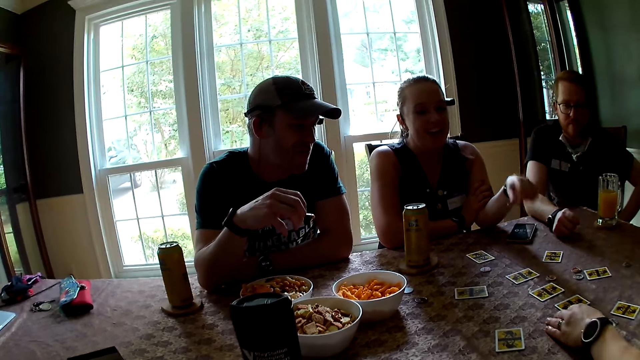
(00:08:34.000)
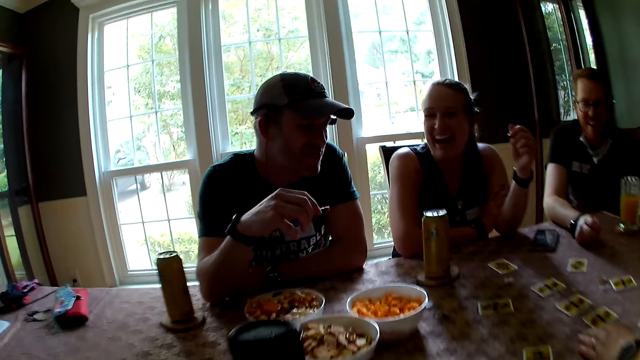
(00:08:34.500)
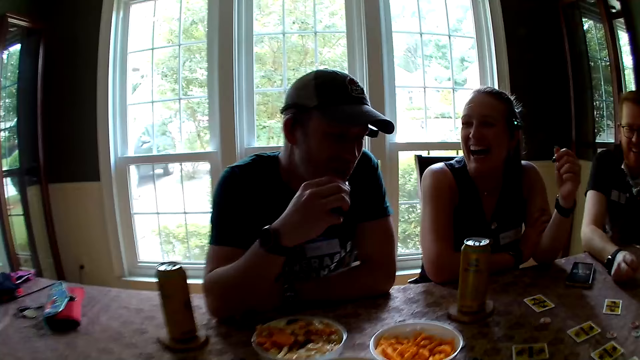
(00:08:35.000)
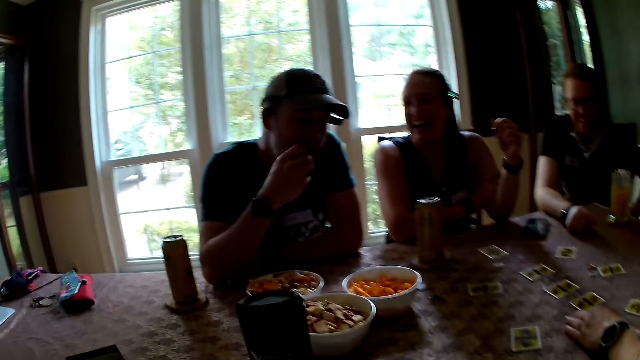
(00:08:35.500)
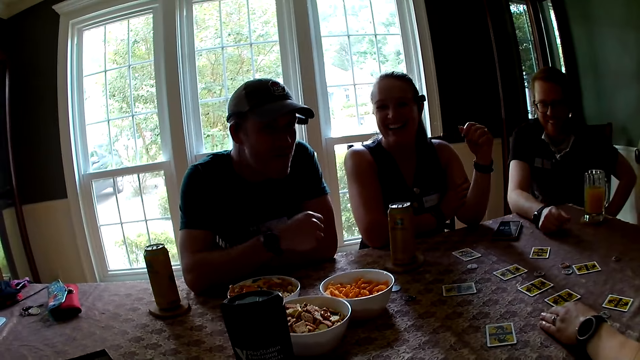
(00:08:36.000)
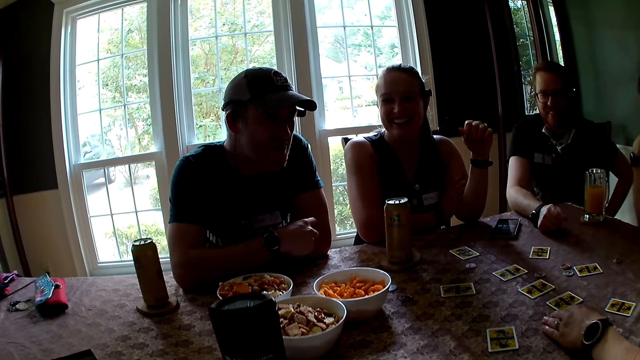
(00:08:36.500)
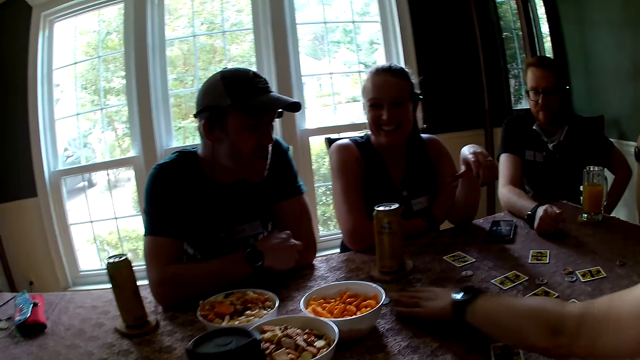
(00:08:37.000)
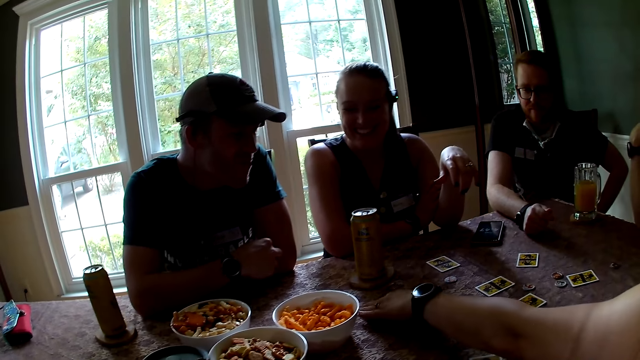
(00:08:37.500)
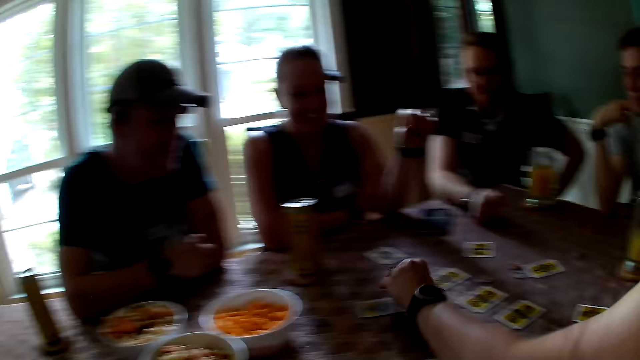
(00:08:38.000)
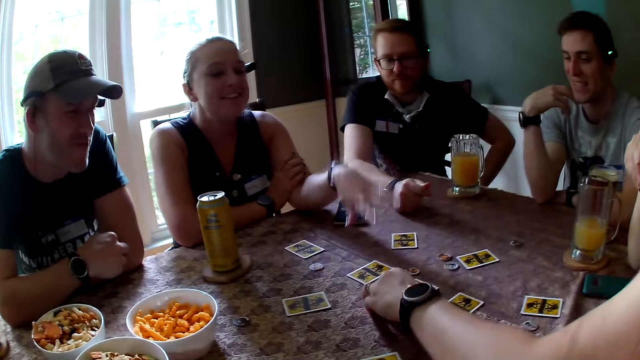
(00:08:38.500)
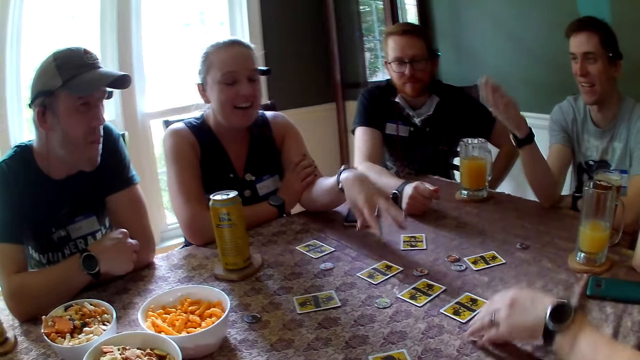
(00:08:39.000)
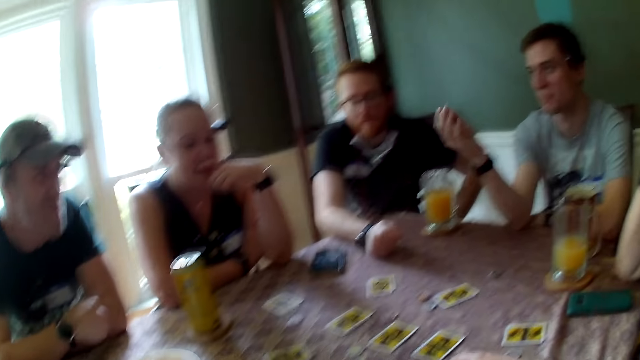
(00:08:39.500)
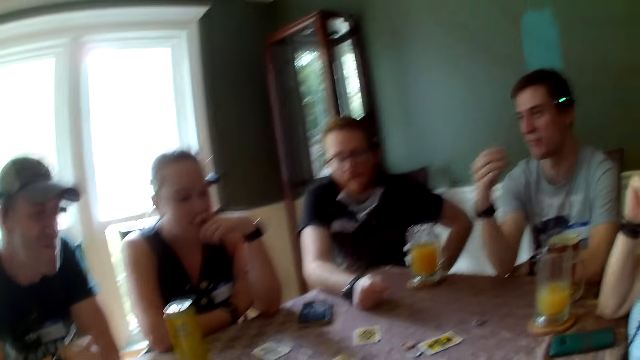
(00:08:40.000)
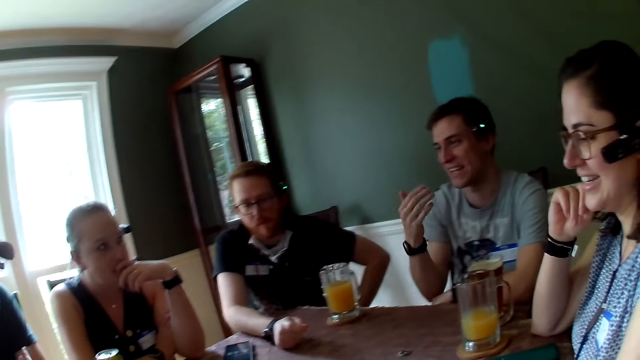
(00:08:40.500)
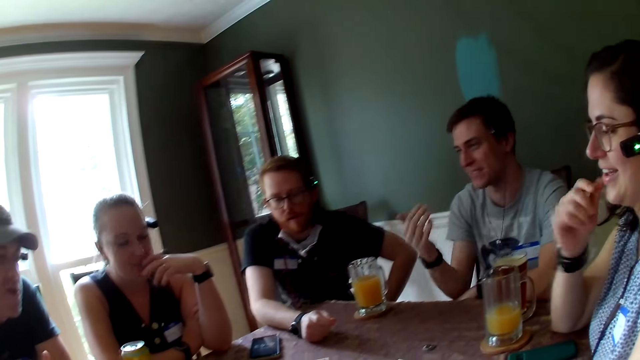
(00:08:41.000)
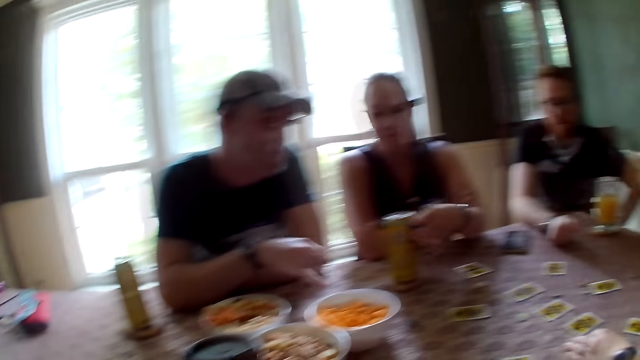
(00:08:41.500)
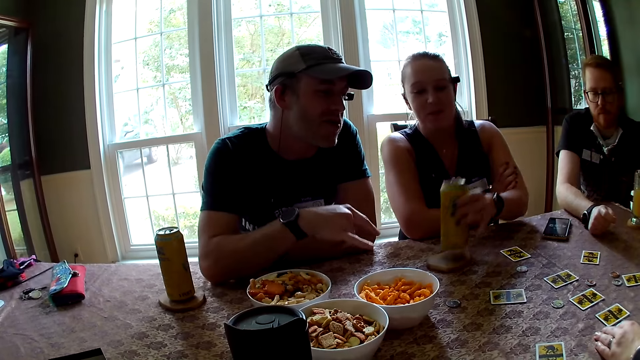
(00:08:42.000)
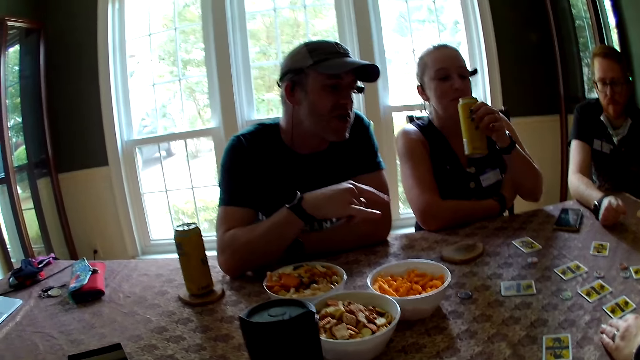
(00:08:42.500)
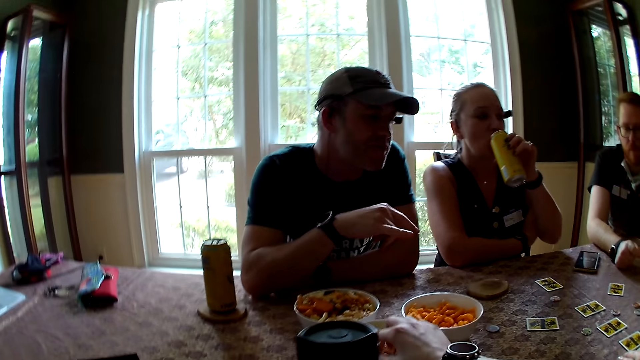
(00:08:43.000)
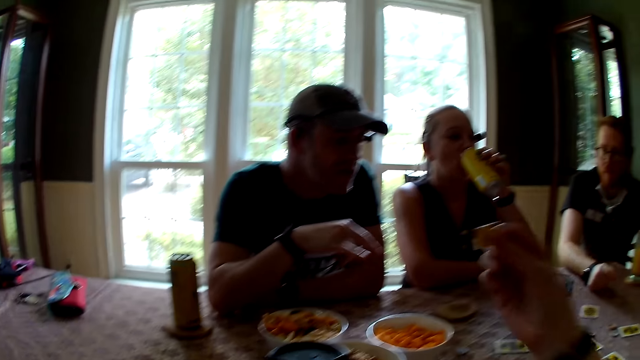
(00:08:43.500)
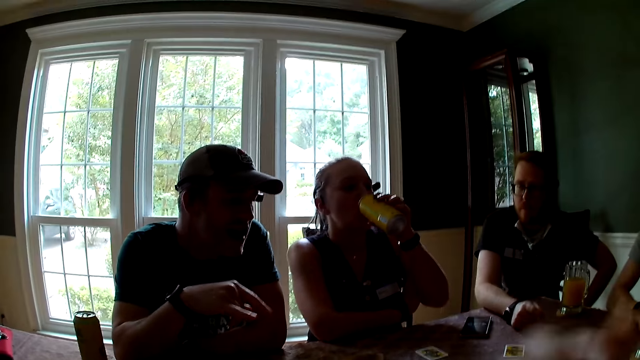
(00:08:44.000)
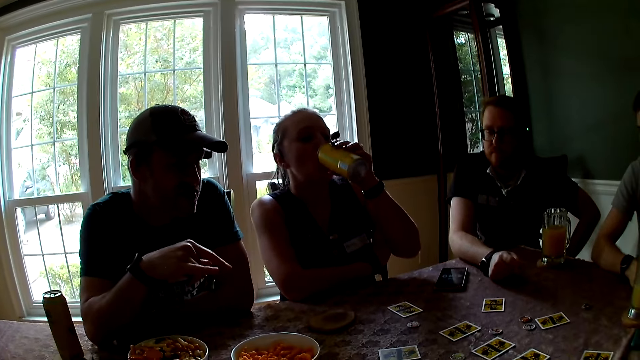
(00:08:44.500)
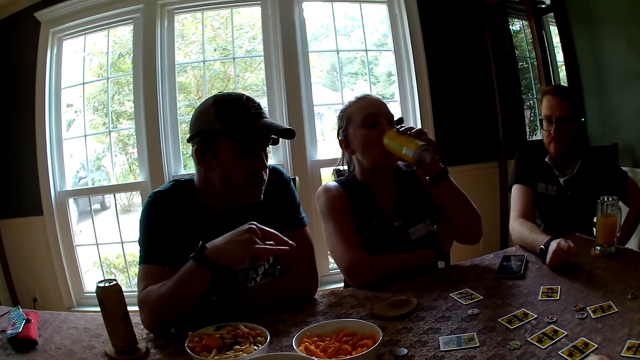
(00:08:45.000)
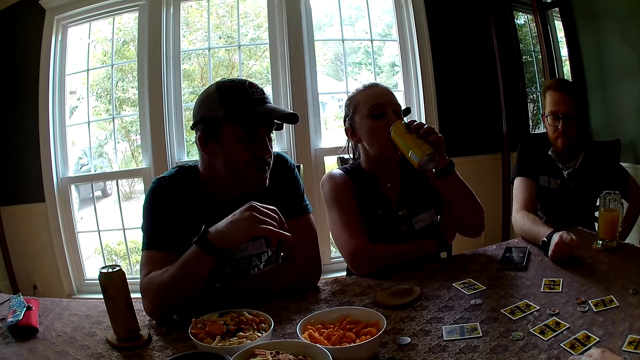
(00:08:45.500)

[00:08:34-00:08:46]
A lady talks with another lady. The first lady laughs. A man eats the cheese puffs in his right hand. A woman moves the chip on the table with her left hand. The first lady stretches her hand. The other lady gestures with her left hand. The first lady plays the one night werewolf. Another man gestures with his right hand. Another man talks. The first man gestures with his right hand. The other lady picks the can of drink on the coaster with her left hand and drinks from the can in her left hand. The camera wearer picks a cookie from a bowl on the table with her right hand. She eats the cookie in her right hand.

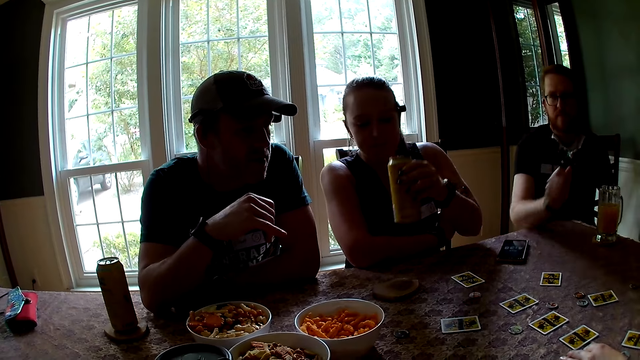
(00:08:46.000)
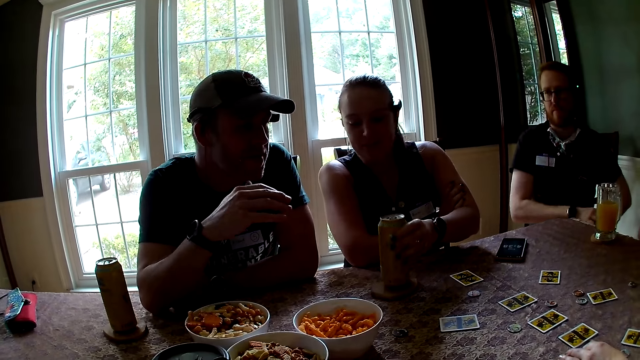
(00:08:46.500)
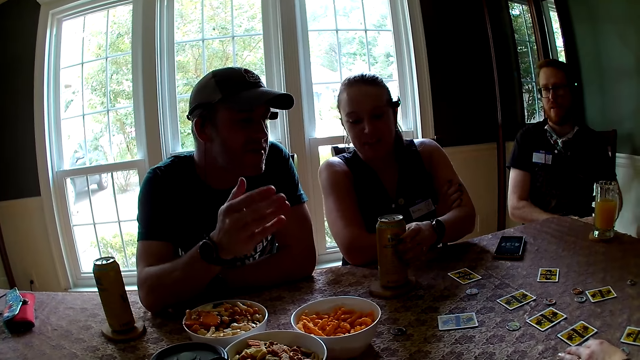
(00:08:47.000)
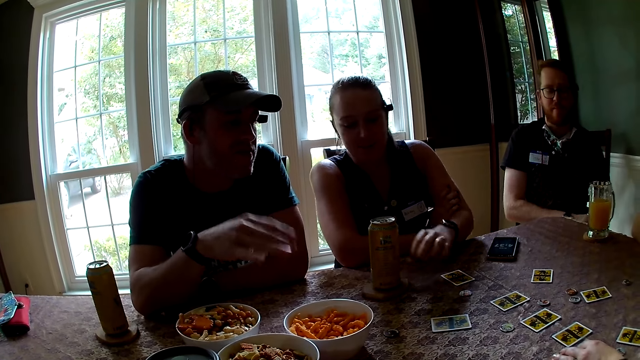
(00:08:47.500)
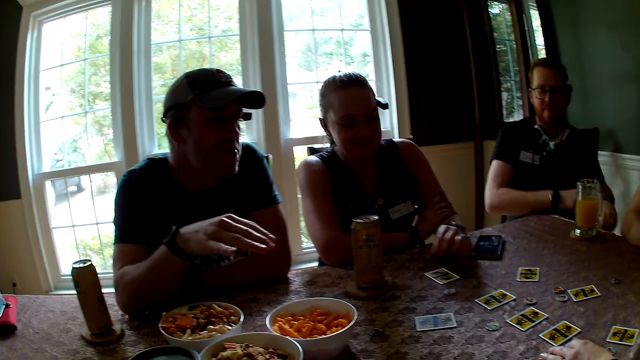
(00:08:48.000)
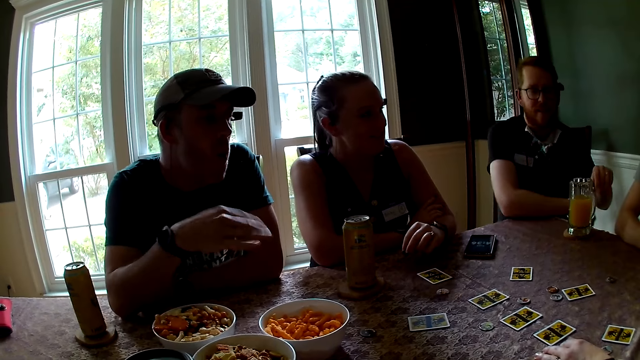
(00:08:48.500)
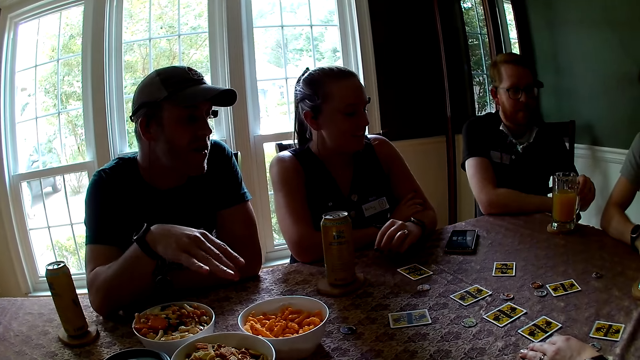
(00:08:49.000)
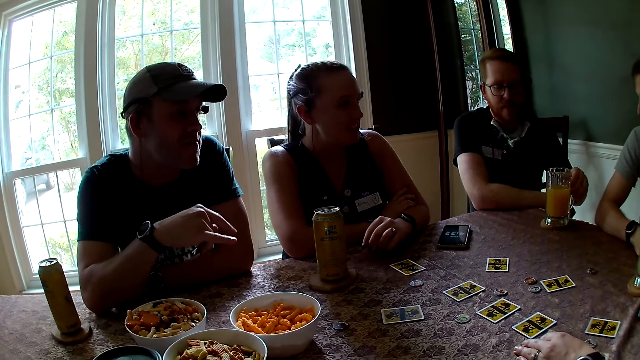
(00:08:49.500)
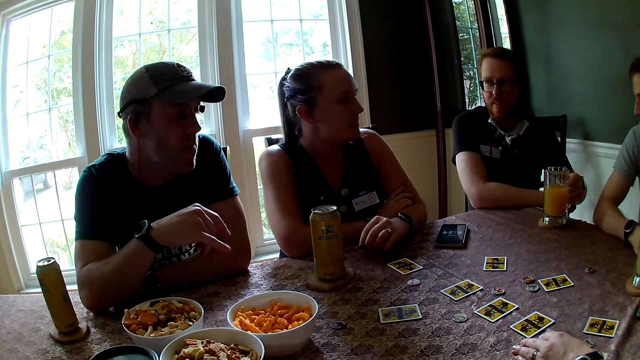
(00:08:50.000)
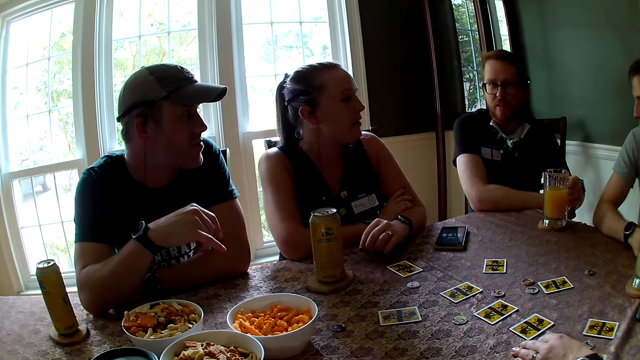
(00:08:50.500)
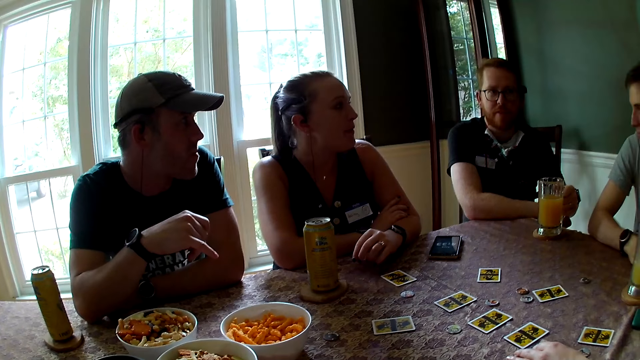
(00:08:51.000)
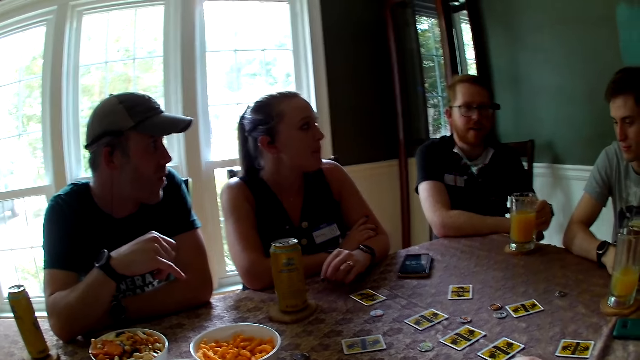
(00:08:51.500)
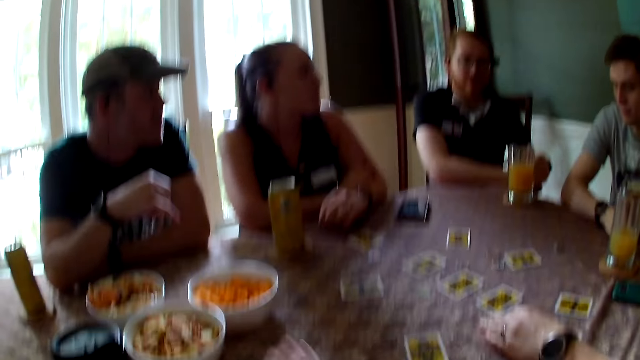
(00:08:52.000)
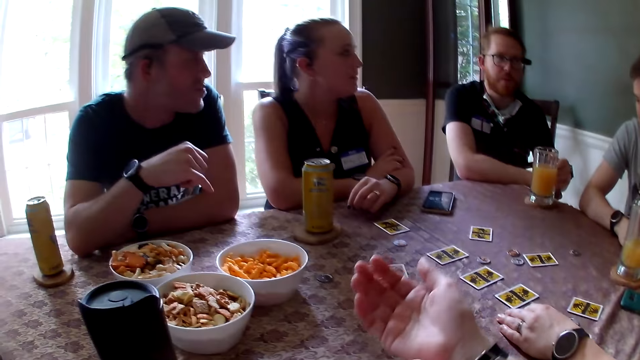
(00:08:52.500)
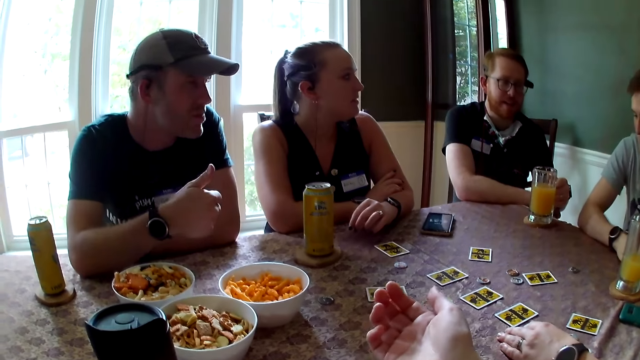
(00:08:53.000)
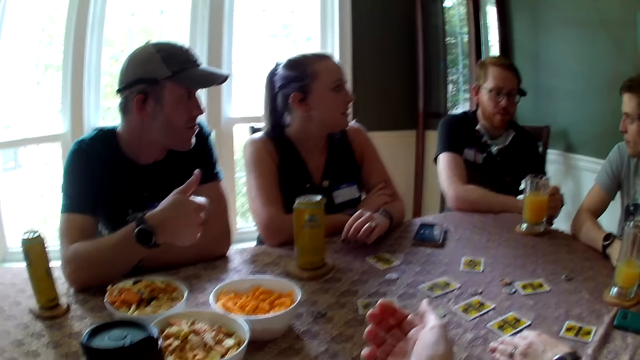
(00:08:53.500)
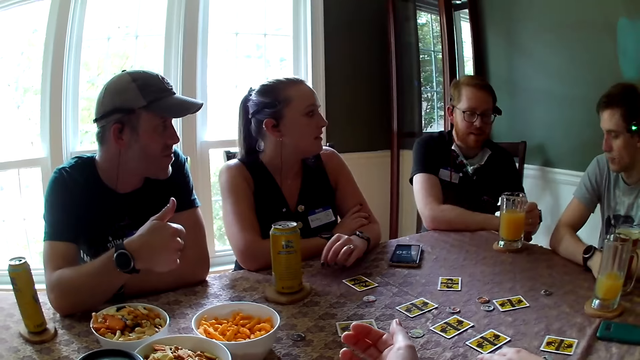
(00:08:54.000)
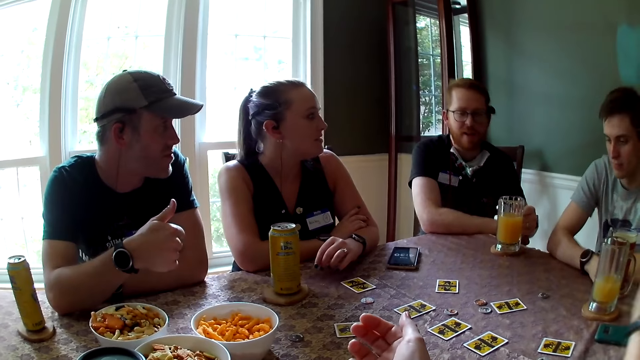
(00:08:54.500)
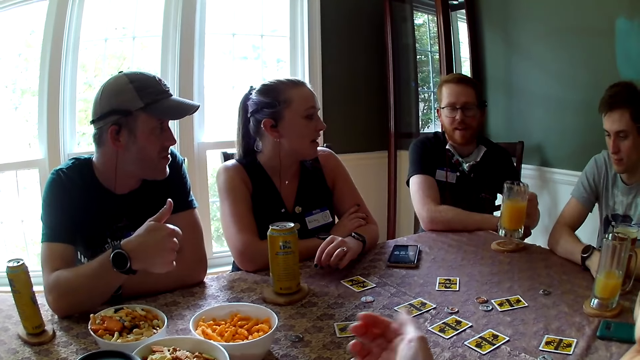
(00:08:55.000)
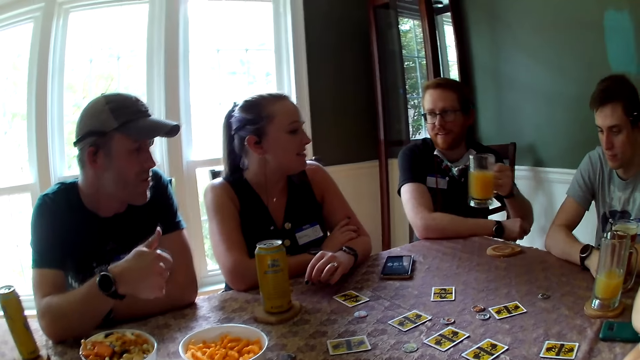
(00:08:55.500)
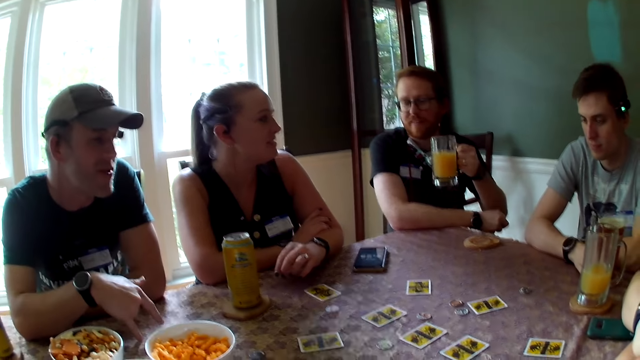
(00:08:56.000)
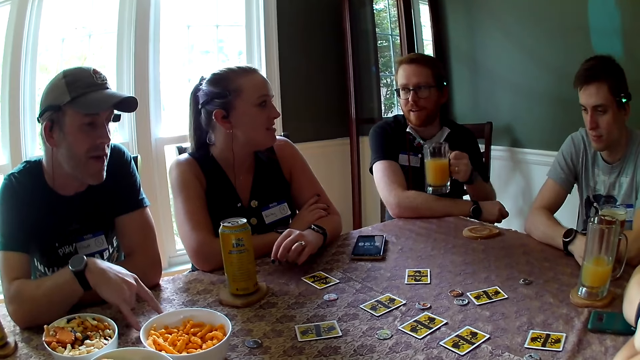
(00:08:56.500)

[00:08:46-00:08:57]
A woman drops the can in her left hand on the coaster. A man talks with the camera wearer. The man talks with a lady. Another man talks with the camera wearer. The camera wearer talks with another man. The last man holds the glass. The last man picks the cup of juice from the coaster with his left hand.
